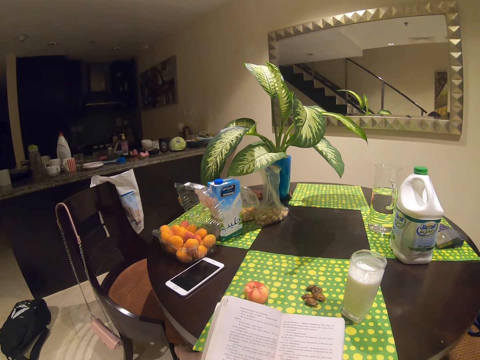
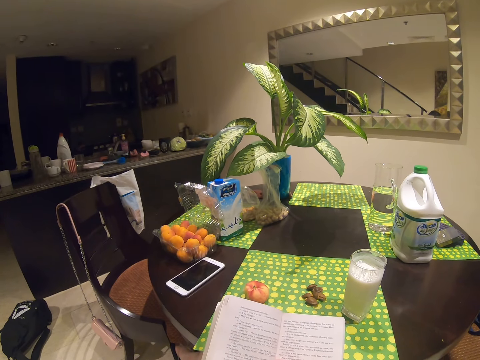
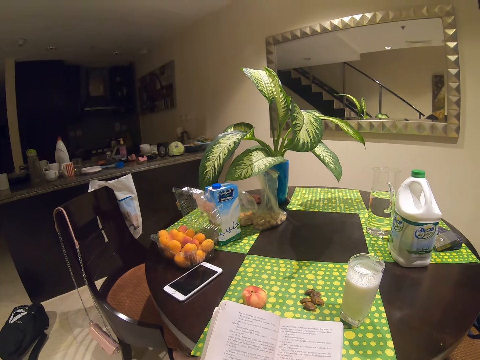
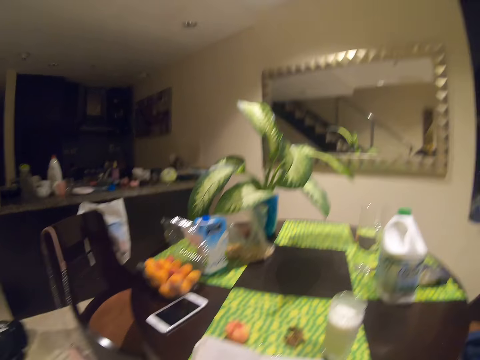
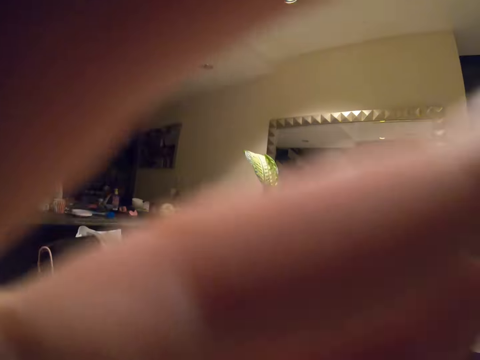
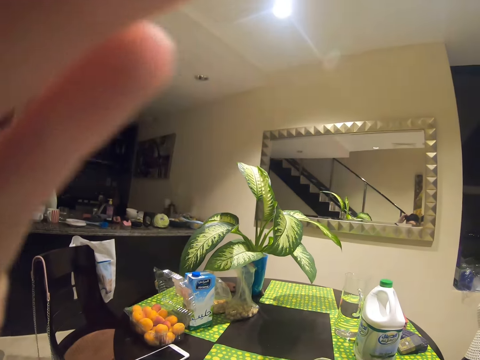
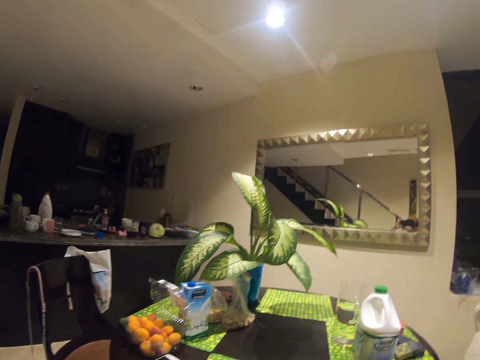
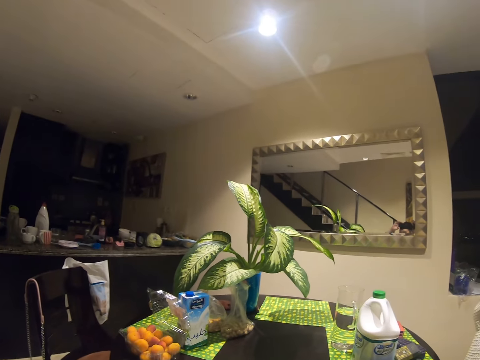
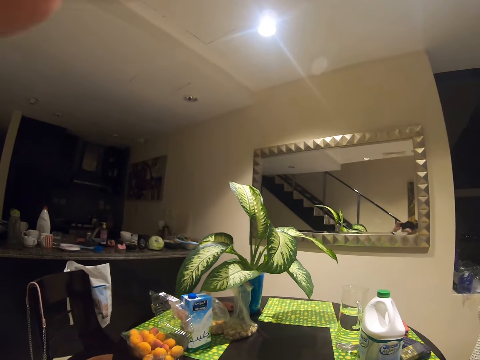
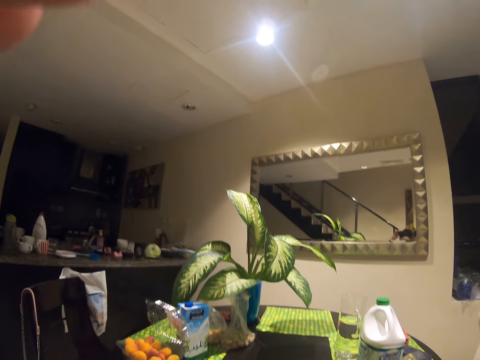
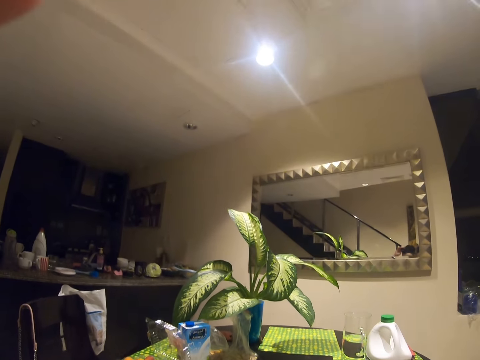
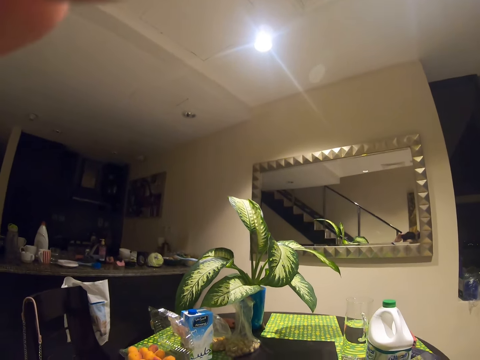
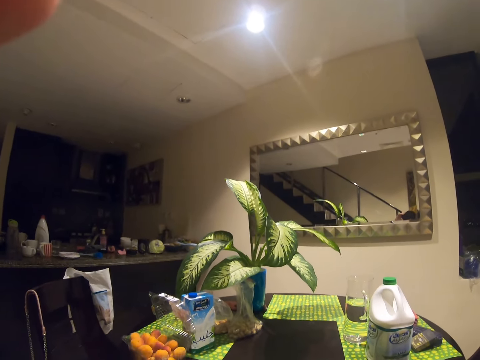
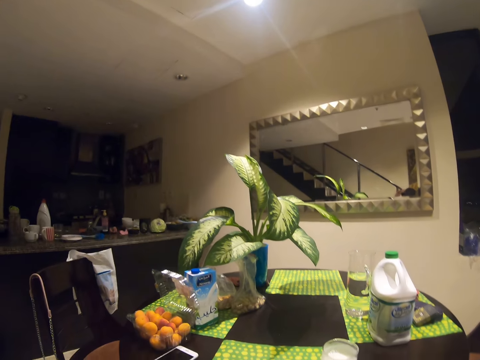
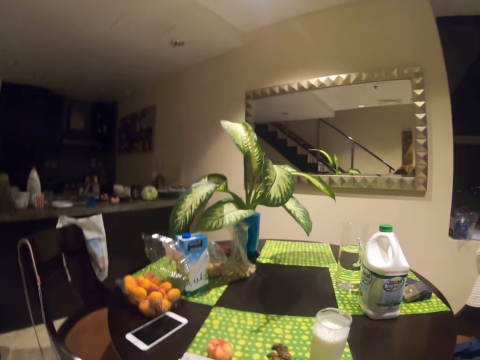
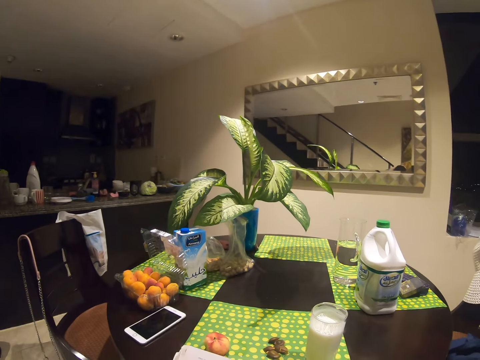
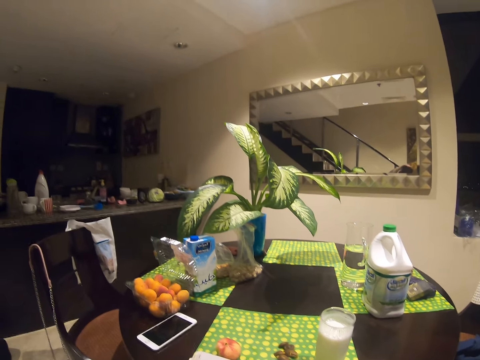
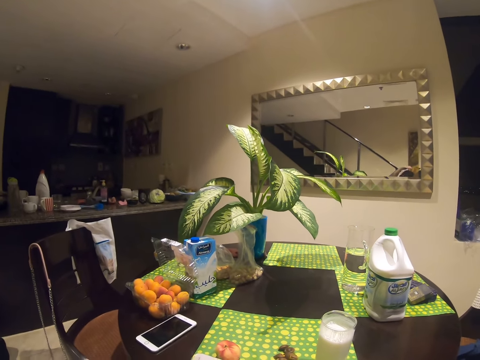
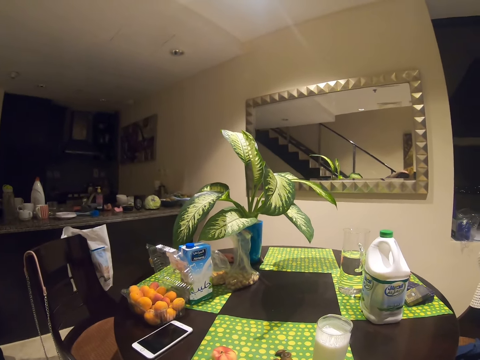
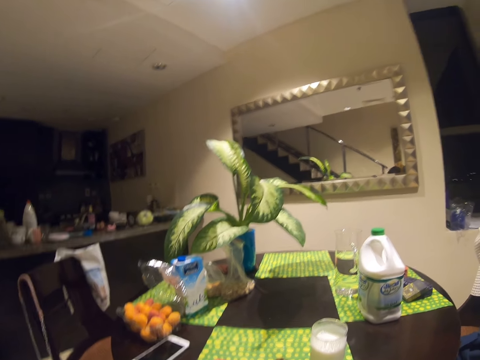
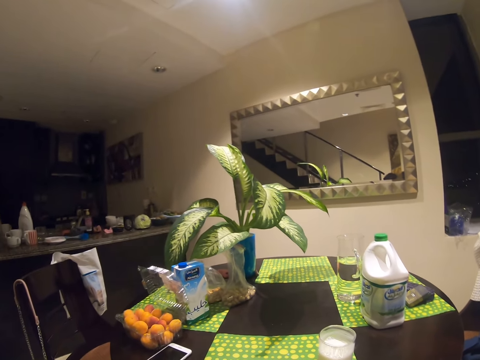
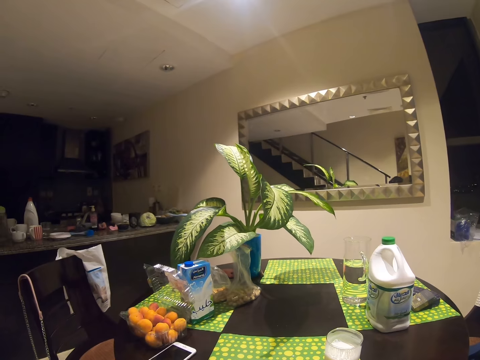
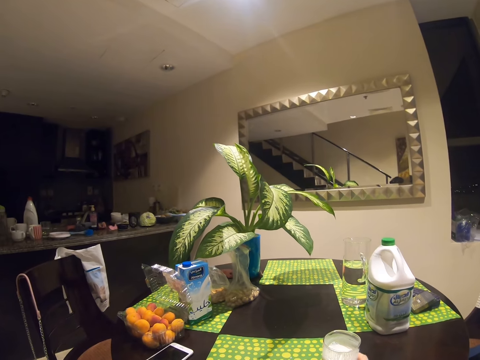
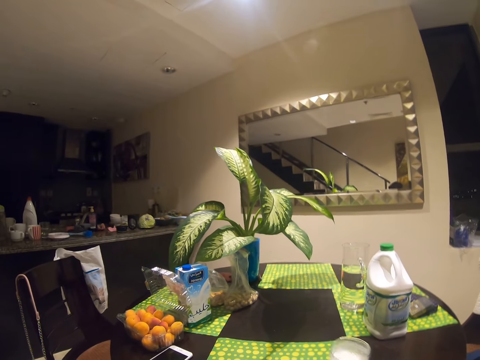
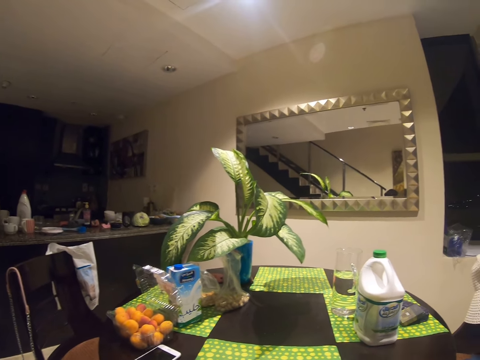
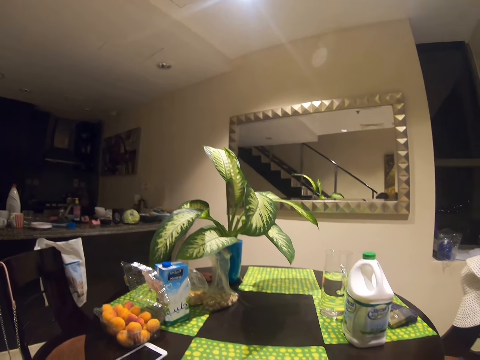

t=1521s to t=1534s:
The camera wearer reads in the book. They raise a hand. They touch on the camera.

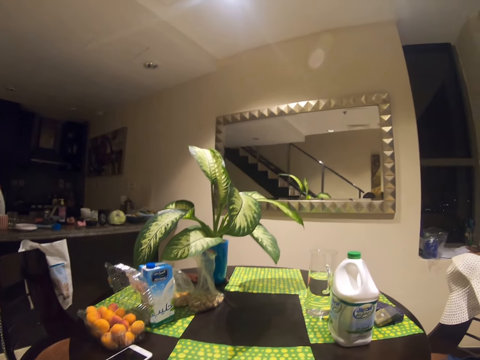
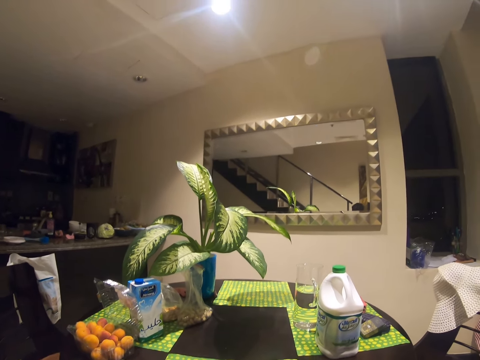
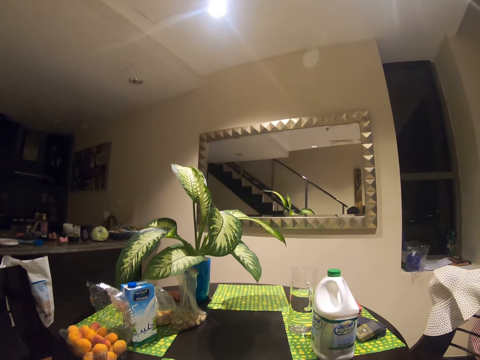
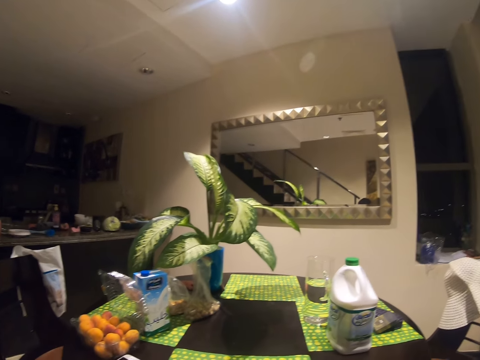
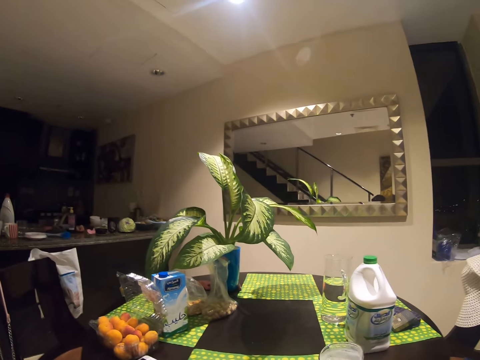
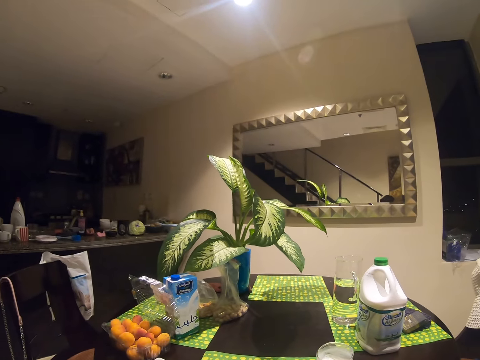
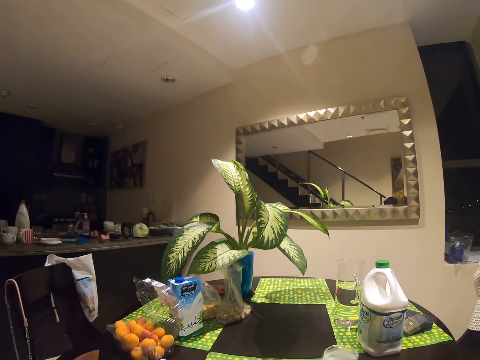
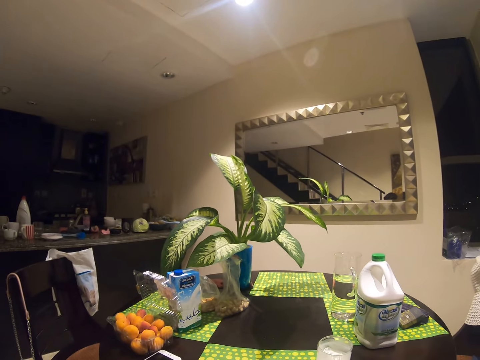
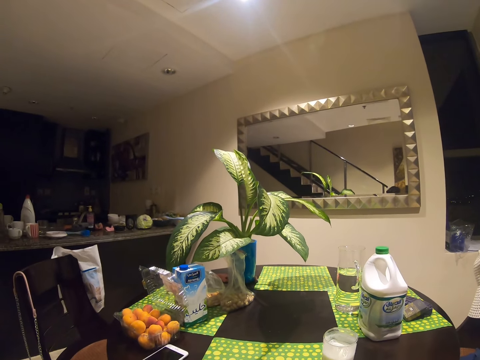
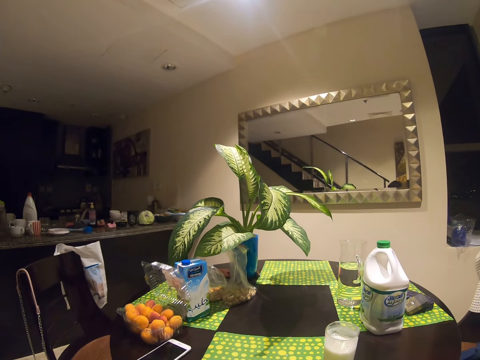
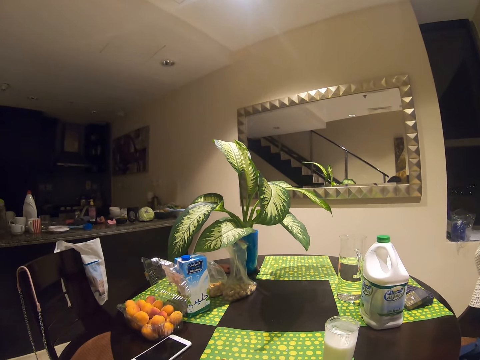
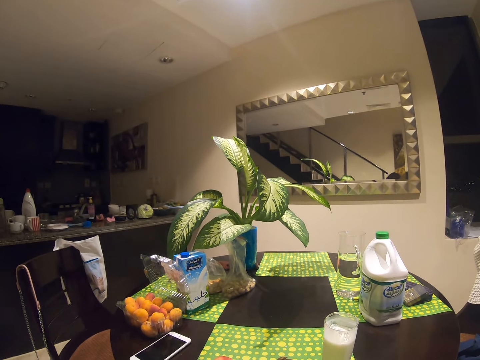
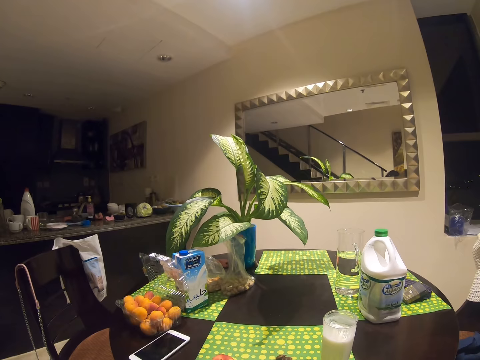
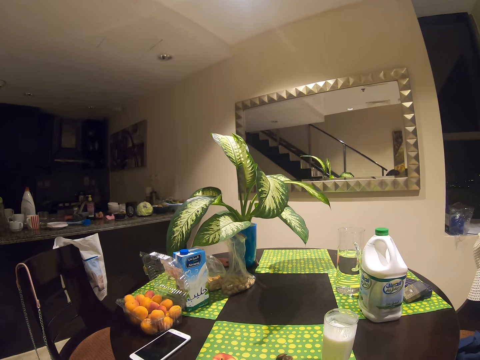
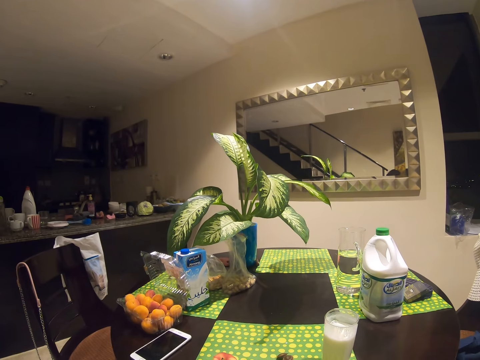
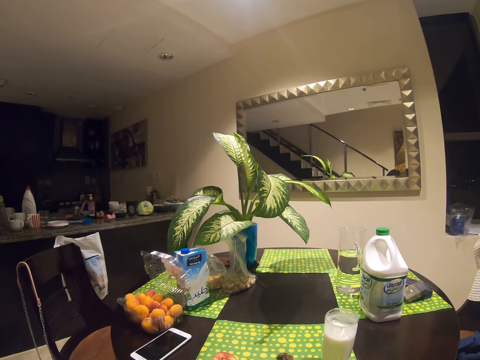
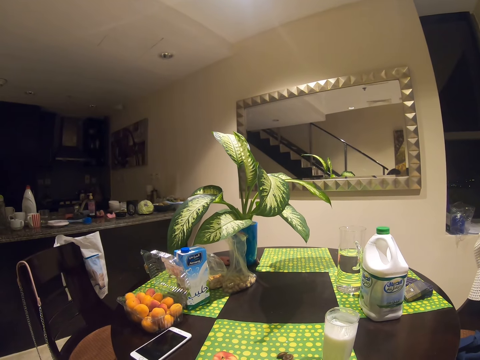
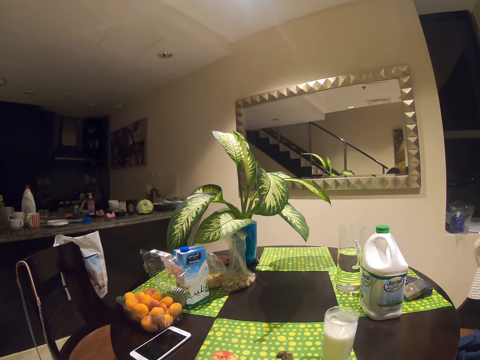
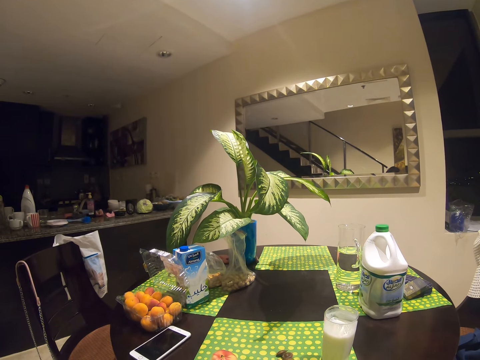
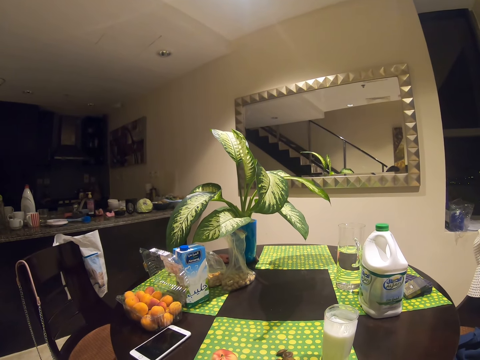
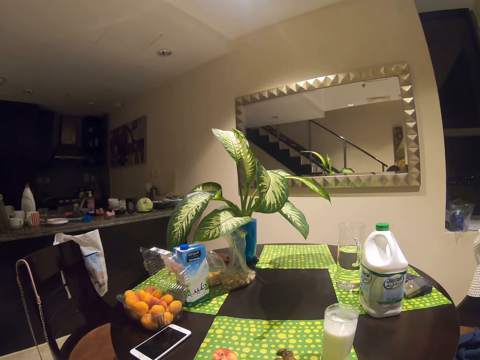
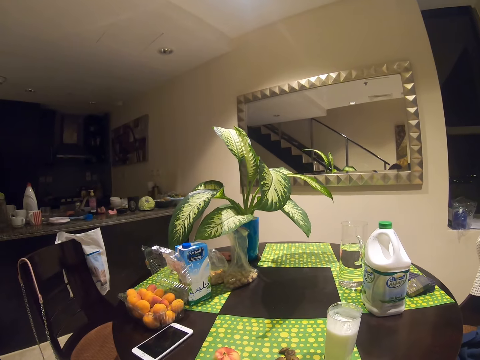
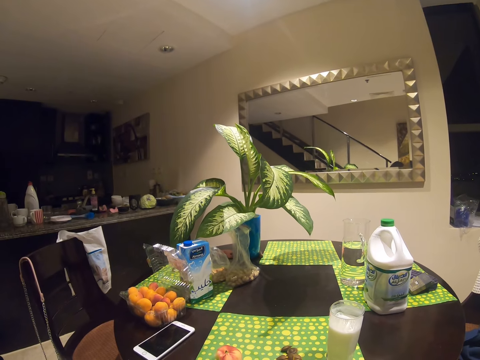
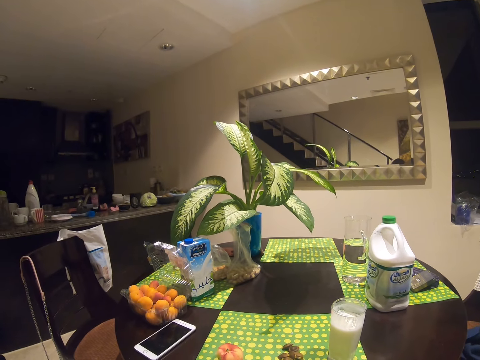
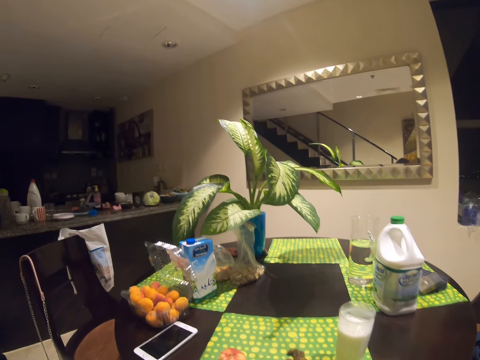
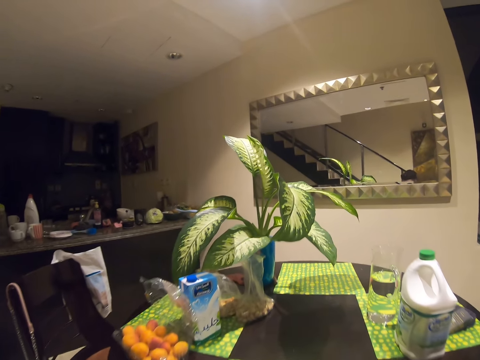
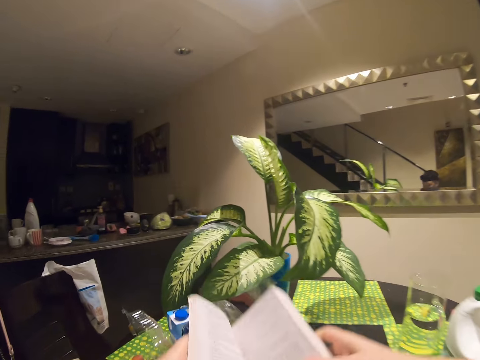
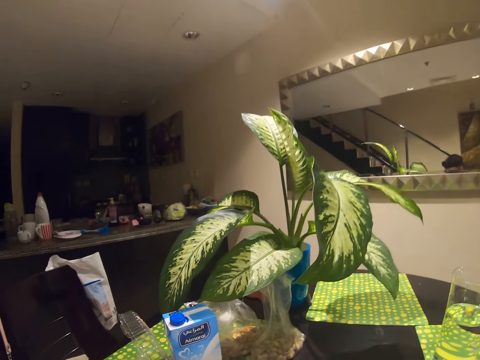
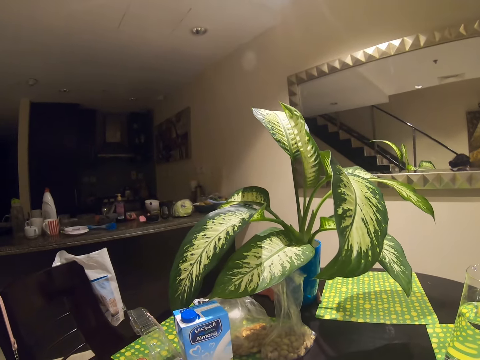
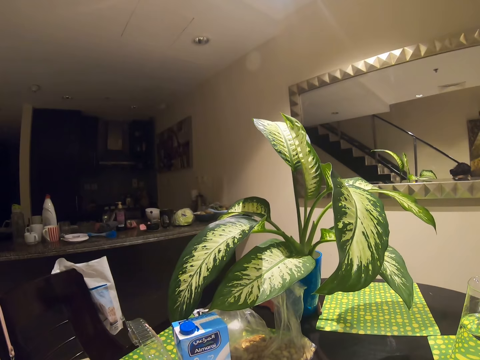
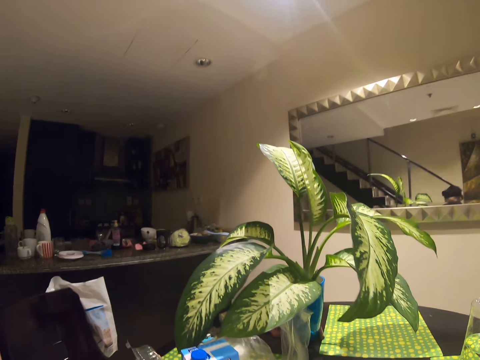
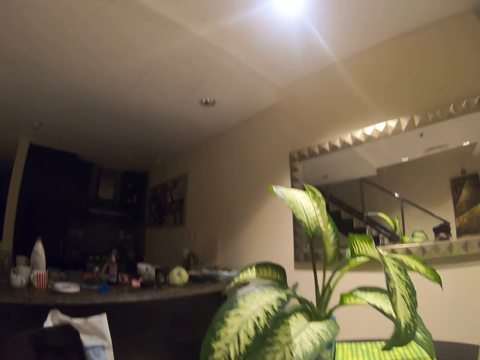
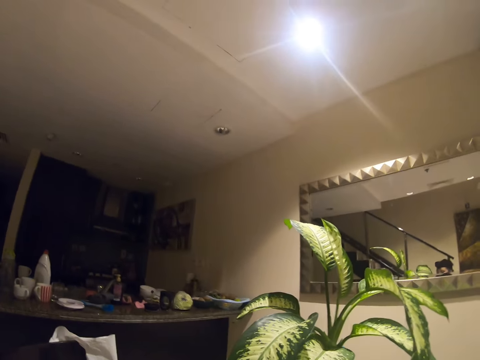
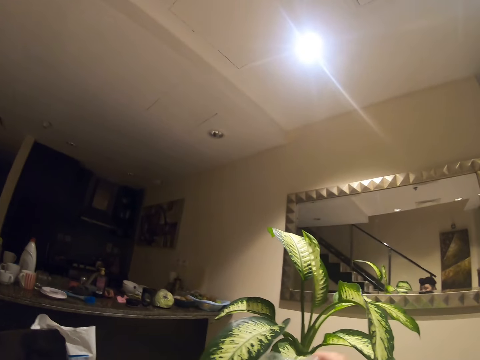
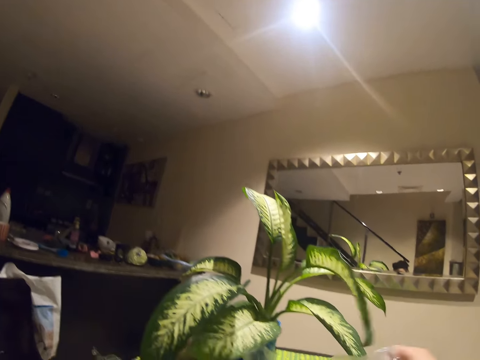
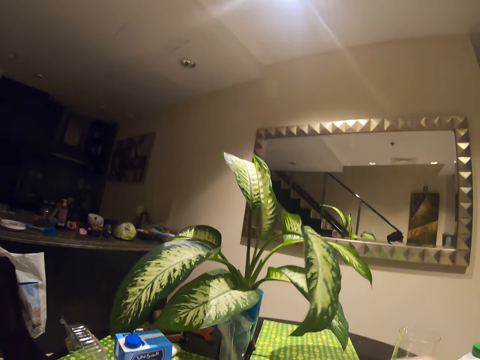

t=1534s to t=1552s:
The camera wearer looks around. They read in the book. They lift the book. They put the book down.
